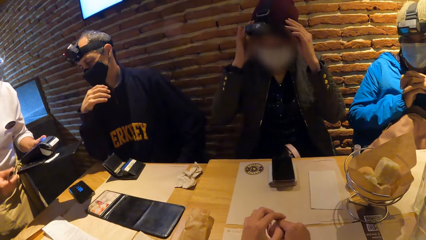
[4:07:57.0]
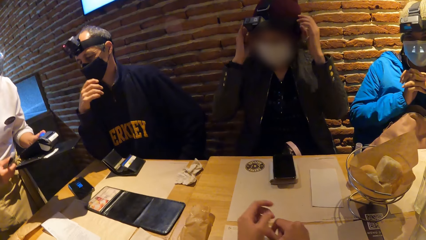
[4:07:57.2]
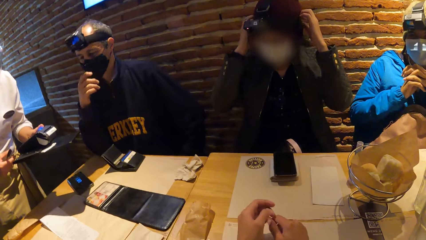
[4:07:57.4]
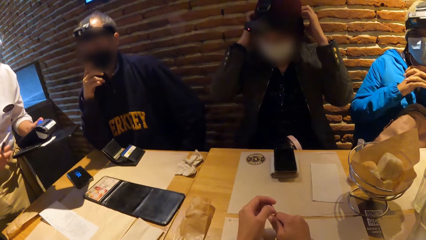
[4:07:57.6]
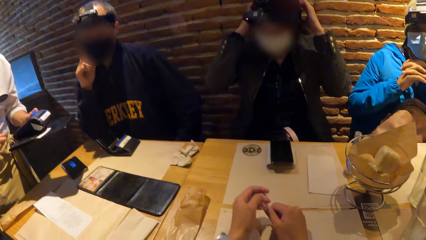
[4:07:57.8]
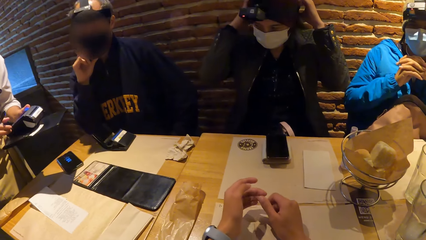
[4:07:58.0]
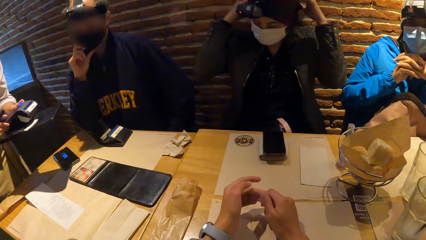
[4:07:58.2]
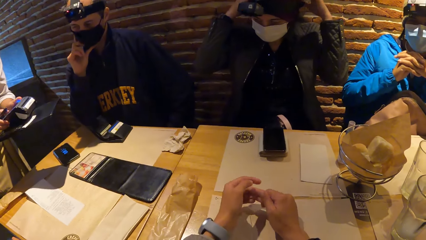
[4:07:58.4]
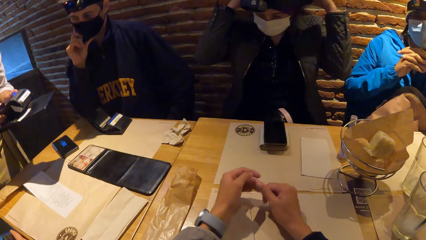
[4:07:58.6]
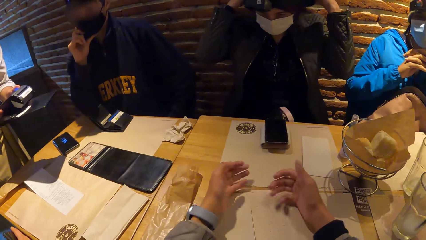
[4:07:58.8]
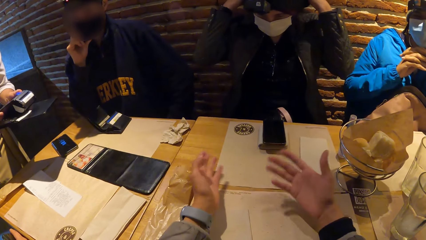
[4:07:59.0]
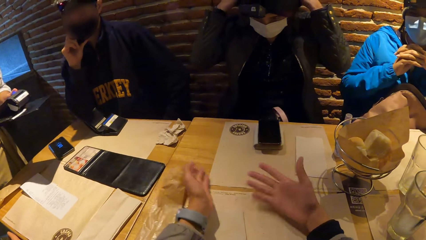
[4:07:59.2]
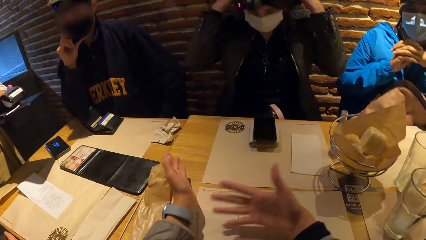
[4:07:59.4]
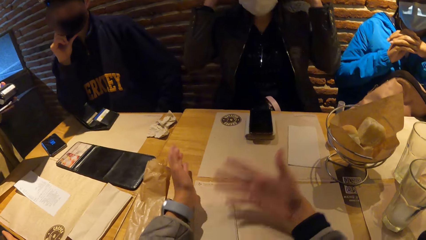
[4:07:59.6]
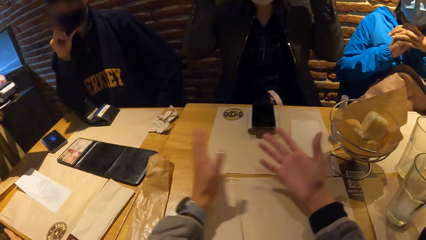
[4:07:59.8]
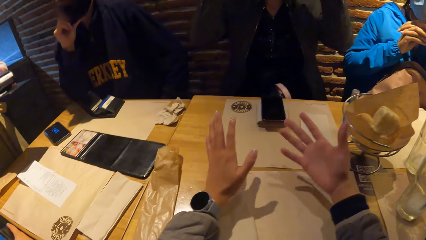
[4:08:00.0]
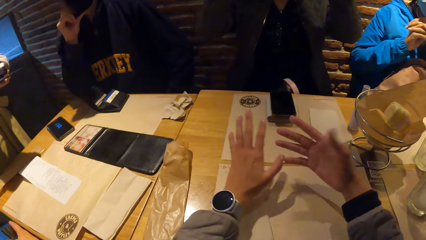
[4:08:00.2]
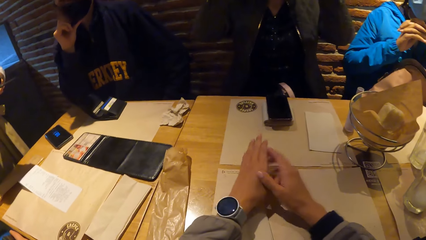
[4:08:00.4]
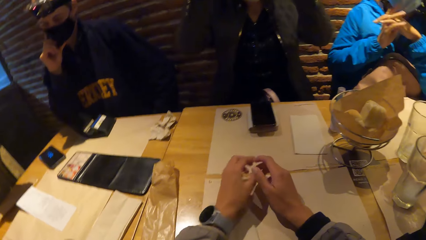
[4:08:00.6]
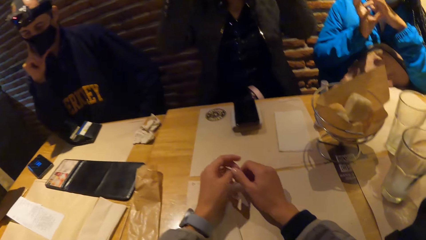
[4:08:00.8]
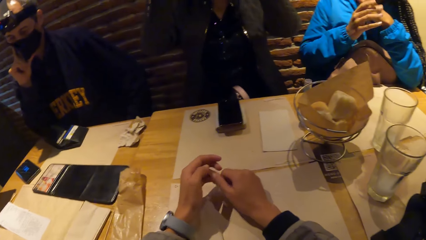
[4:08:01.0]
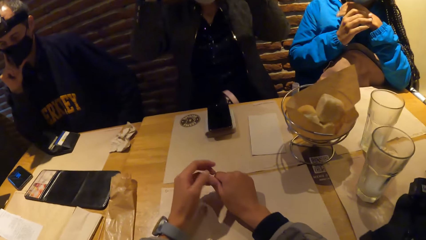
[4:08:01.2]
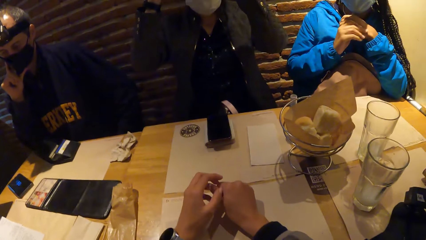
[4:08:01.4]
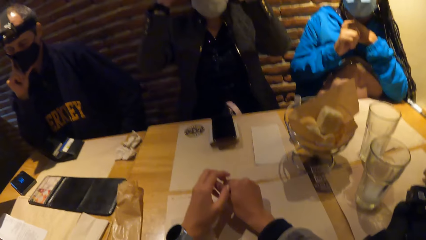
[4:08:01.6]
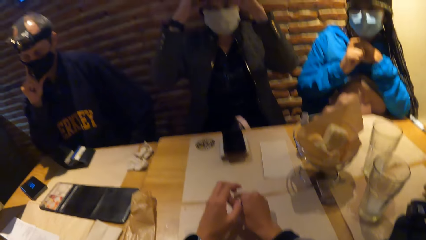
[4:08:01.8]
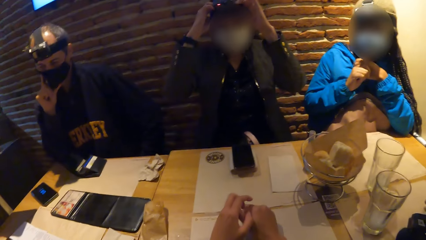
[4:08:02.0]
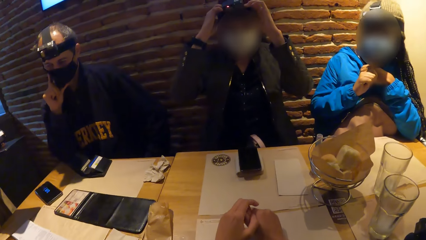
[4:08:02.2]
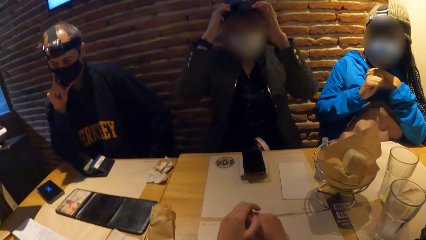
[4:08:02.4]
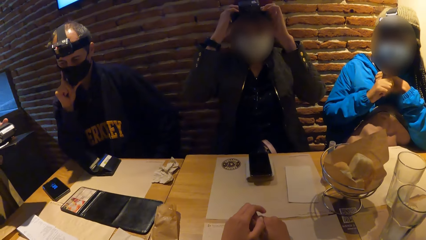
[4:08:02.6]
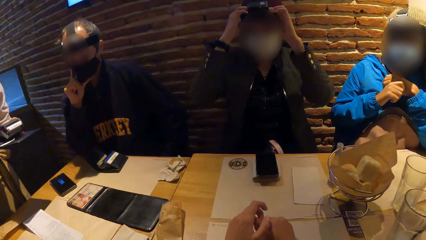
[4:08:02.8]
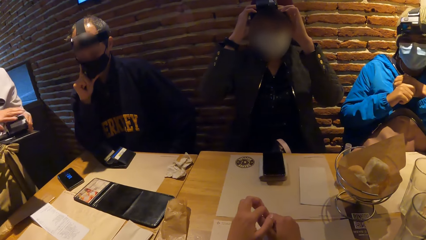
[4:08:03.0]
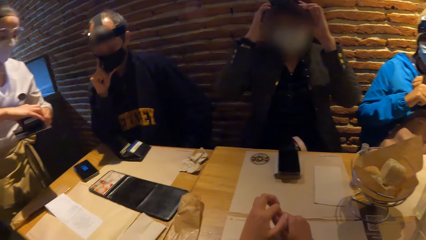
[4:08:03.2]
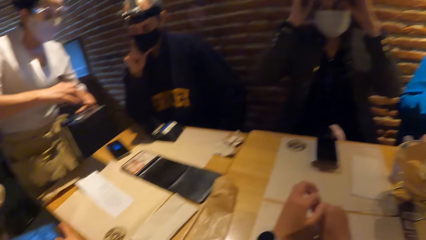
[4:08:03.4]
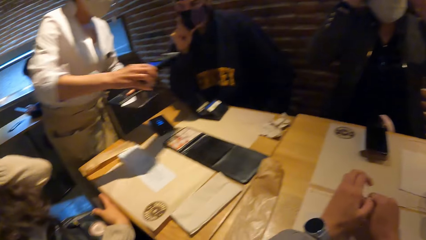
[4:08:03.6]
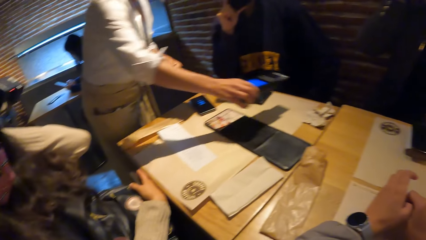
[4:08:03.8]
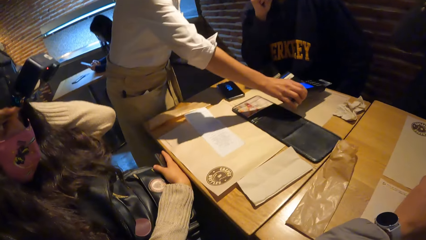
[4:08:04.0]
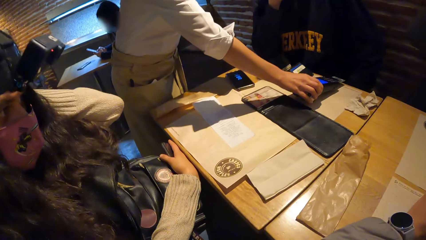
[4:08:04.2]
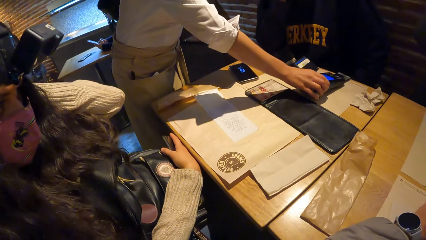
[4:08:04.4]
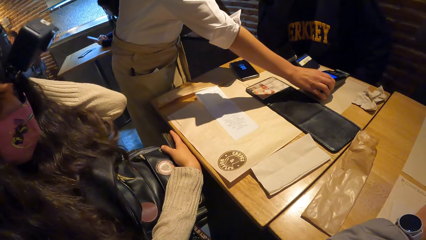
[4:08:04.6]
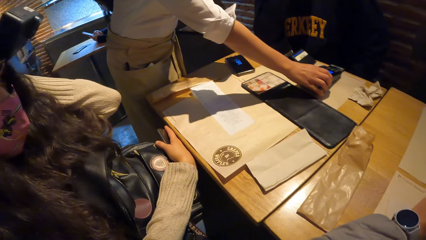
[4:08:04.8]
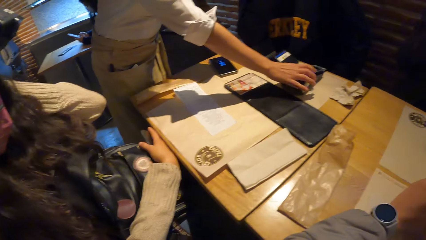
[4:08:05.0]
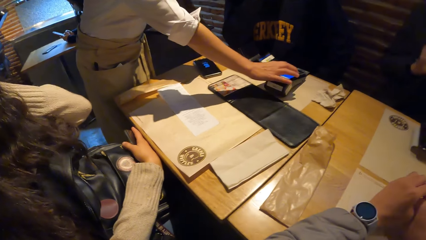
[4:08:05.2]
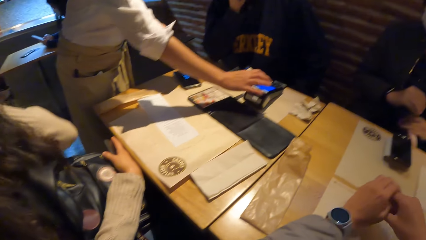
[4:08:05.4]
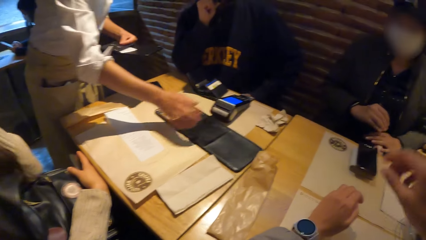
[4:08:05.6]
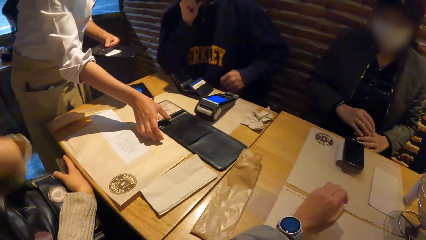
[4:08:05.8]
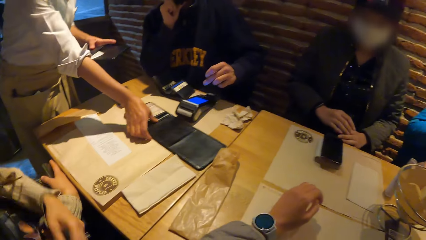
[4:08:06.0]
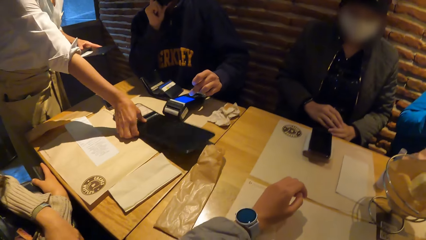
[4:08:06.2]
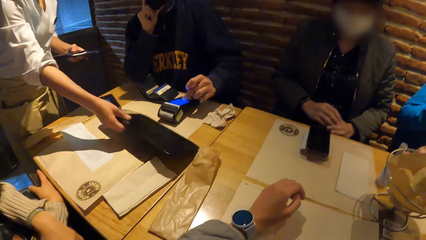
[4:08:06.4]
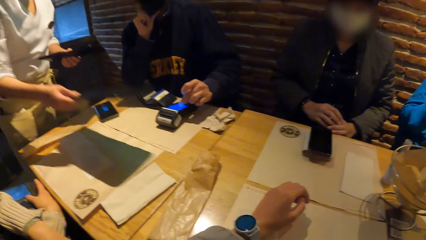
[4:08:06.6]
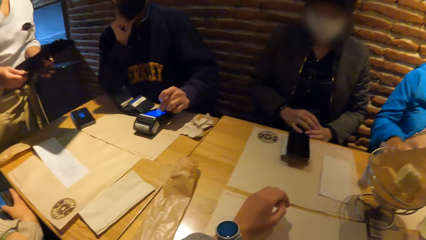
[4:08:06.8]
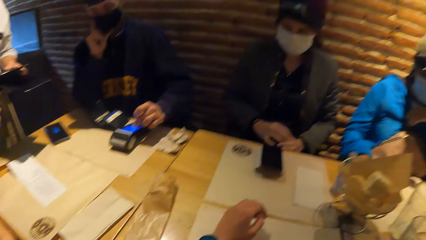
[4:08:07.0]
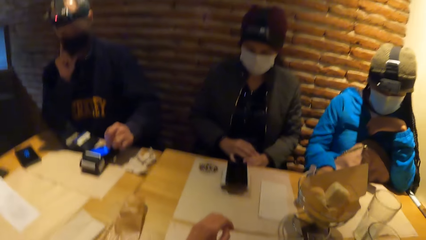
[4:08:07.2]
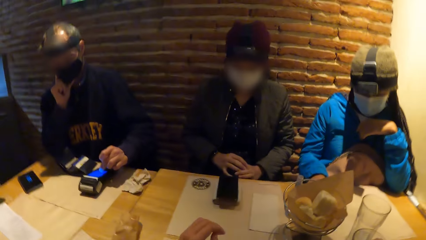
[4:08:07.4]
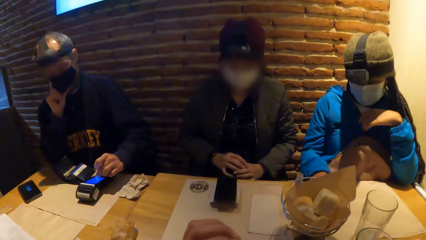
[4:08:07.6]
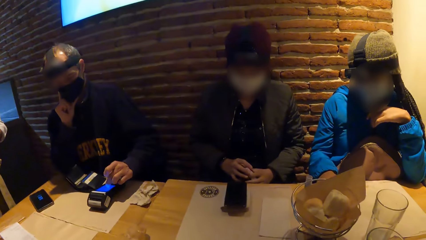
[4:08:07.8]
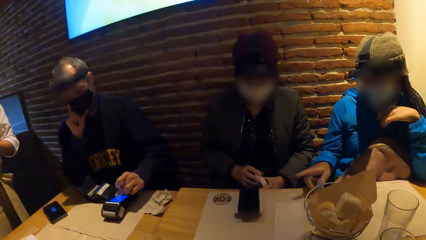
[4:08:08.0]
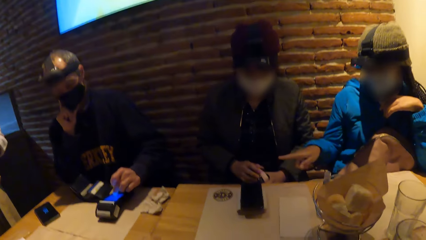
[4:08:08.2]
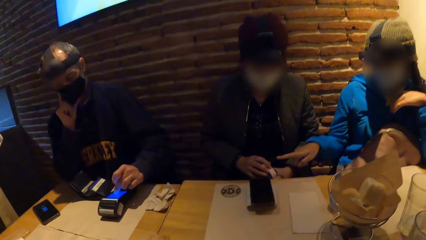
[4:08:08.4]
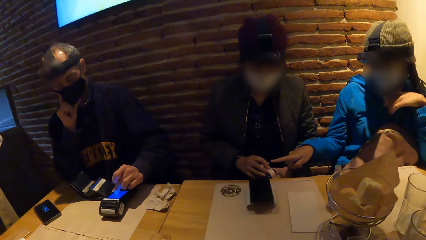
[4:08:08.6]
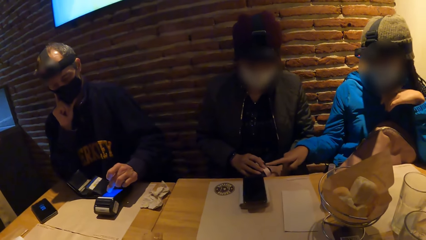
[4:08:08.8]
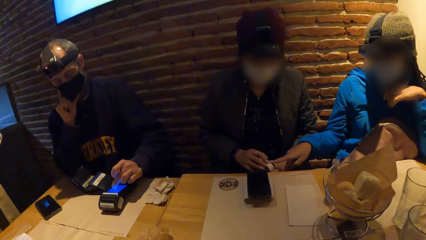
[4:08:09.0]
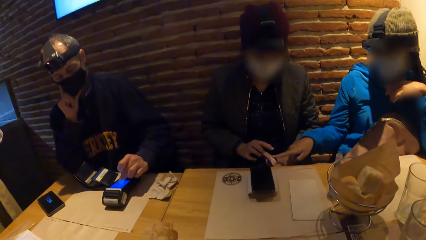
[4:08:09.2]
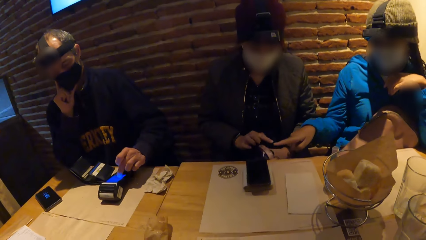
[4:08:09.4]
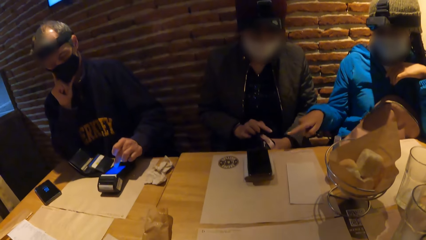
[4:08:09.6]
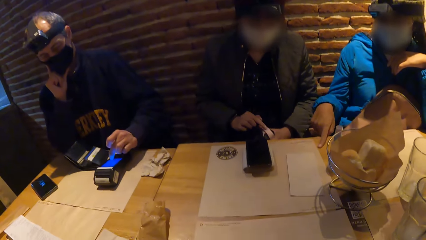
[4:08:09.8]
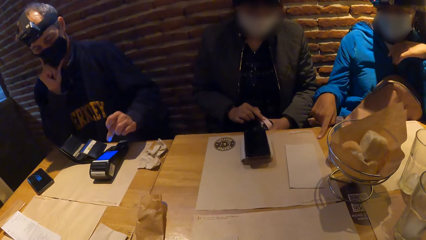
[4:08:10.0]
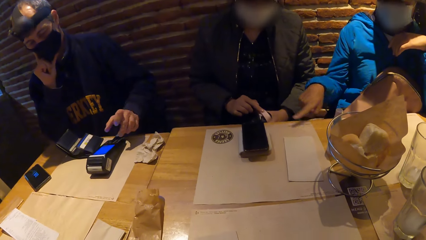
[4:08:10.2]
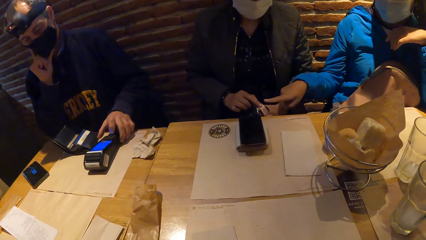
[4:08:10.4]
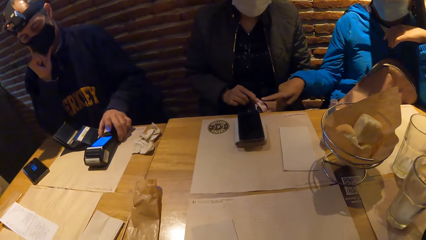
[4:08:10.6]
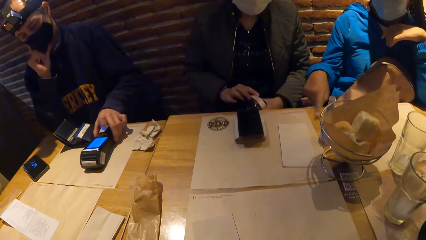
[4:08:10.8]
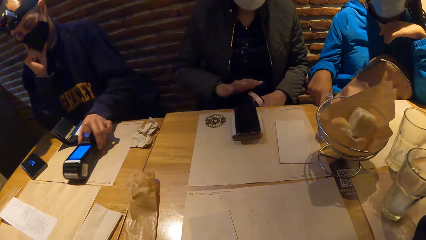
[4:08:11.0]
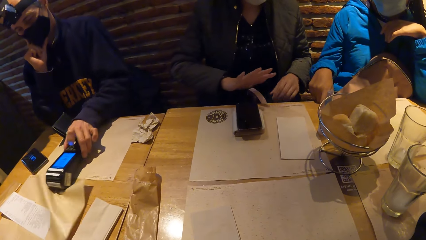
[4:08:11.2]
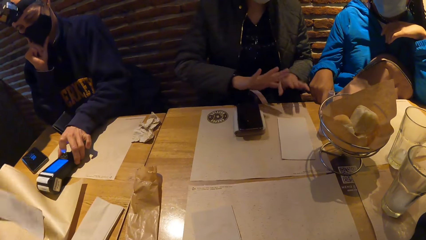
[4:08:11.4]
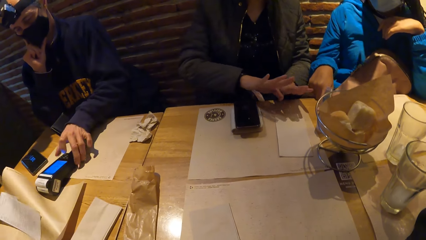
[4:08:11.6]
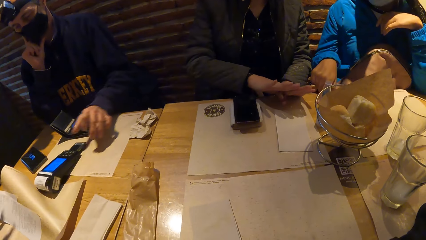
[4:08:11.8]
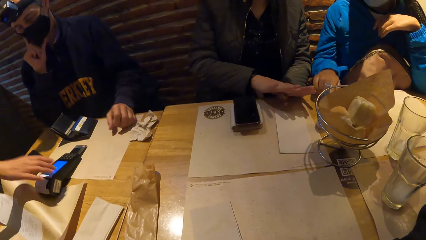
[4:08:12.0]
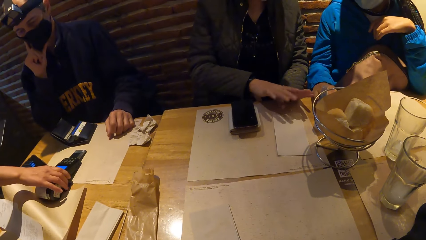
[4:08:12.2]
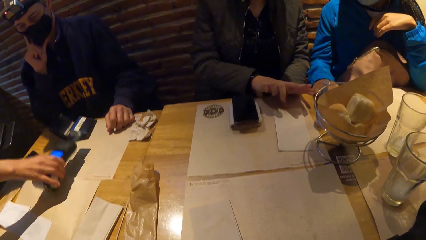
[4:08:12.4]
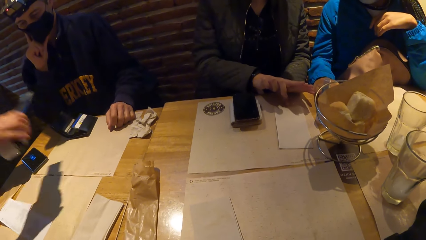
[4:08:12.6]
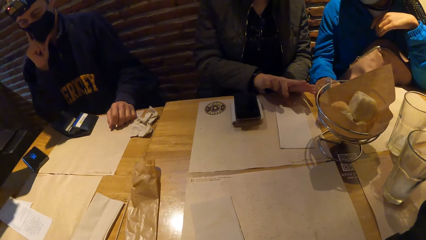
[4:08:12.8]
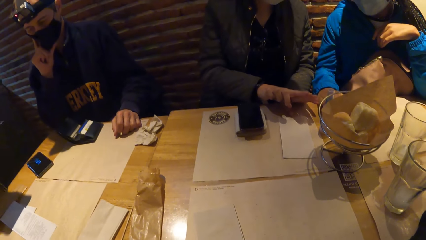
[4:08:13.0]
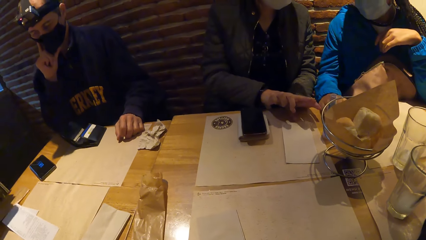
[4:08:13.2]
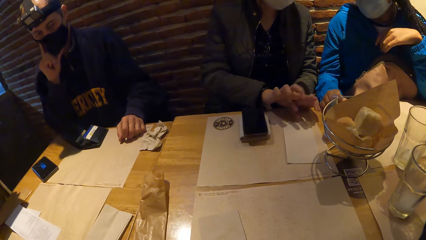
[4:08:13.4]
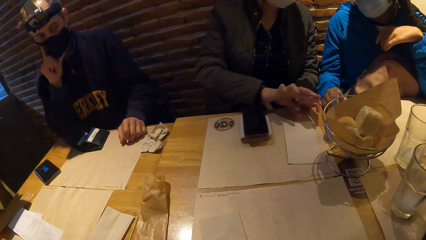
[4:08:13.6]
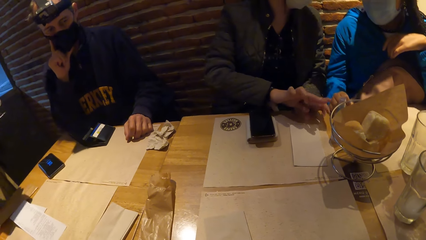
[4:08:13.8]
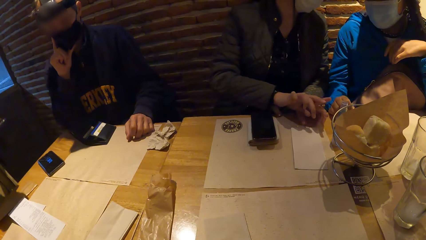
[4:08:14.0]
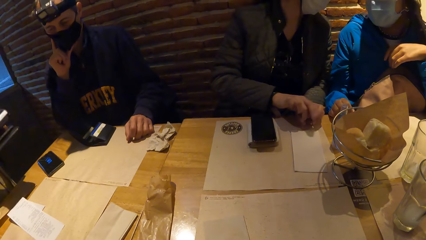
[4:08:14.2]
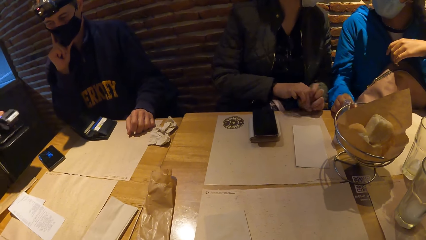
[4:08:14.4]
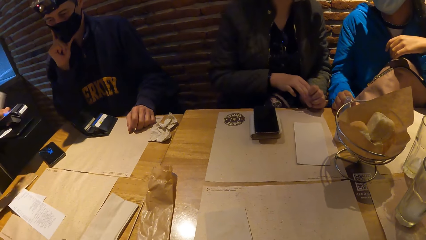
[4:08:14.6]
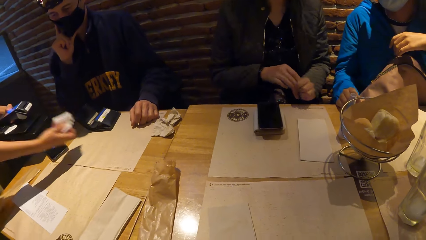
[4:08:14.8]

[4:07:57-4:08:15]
A man touches his face with his right hand. The camera wearer plays with hands. A woman holds a phone with her right hand. A waiter puts a cash machine down. The woman adjusts her left hand. The camera wearer interacts with the woman. Another woman moves hands and holds a bottle with both hands. The man operates a POS machine on the table with his left hand. A third woman points a finger. The third woman touches the second woman with her right forefinger. The man moves the POS machine forward with his left hand. The waiter picks up the machine.
